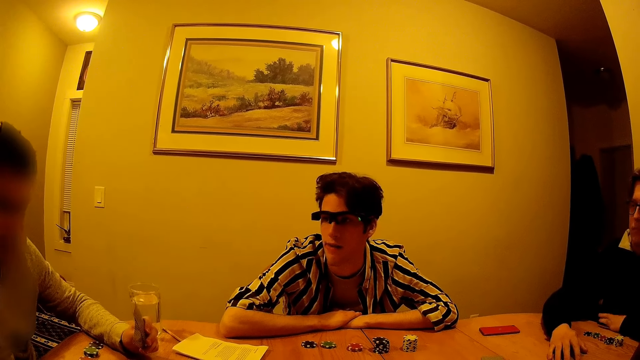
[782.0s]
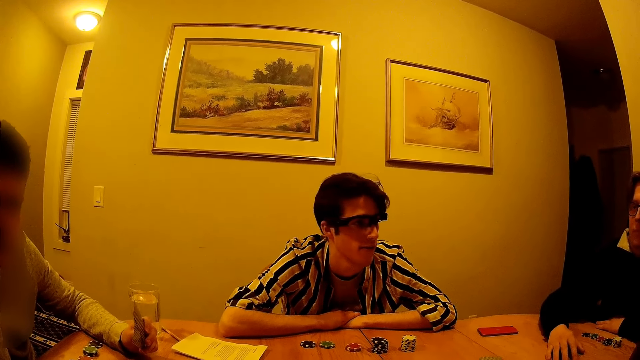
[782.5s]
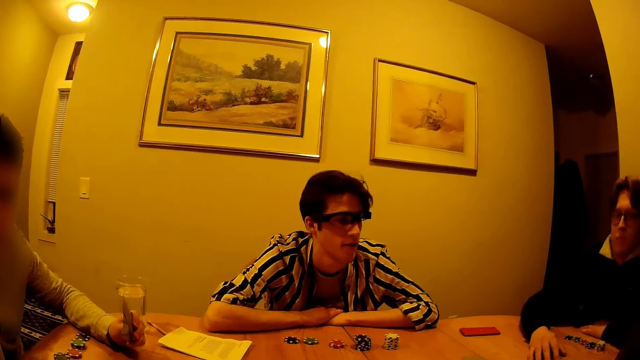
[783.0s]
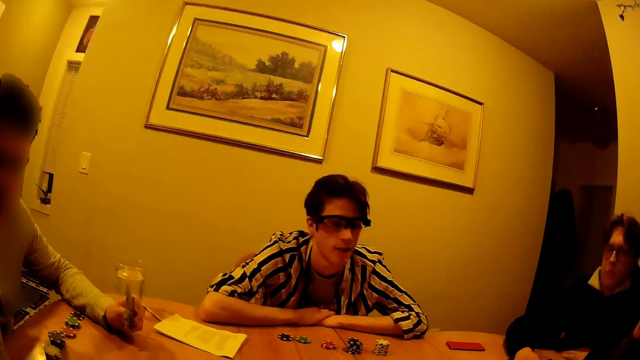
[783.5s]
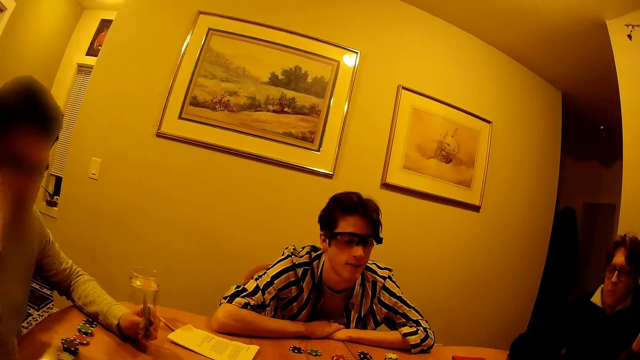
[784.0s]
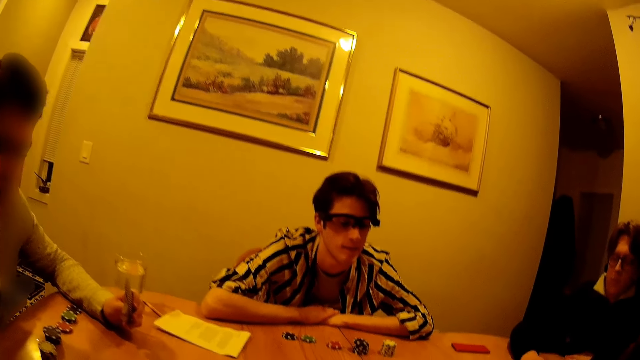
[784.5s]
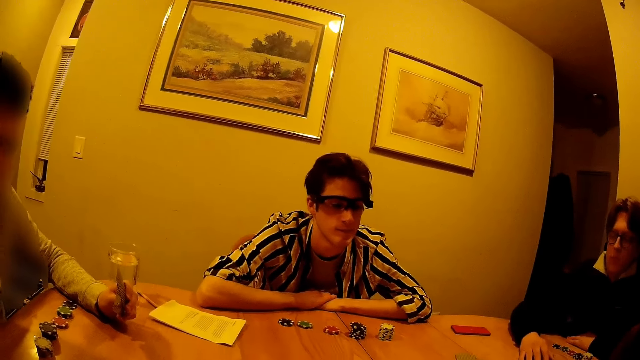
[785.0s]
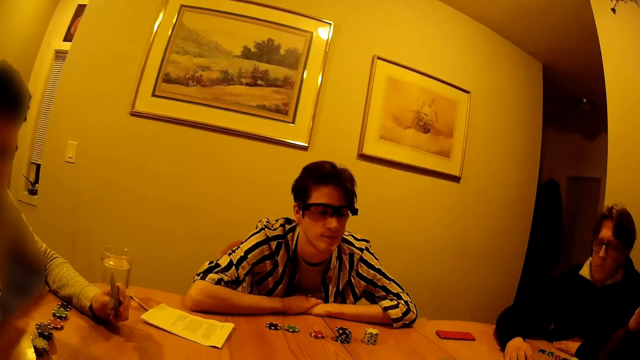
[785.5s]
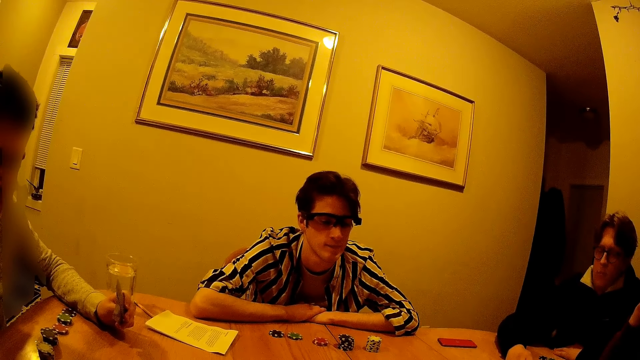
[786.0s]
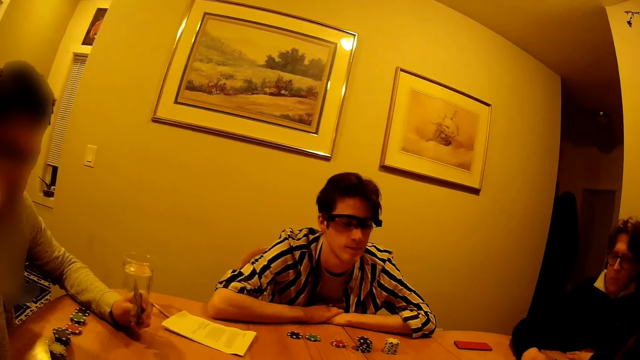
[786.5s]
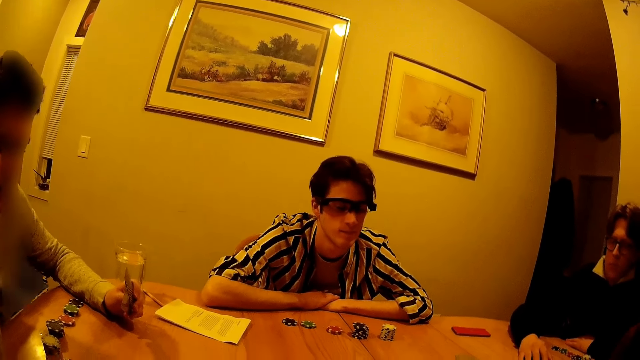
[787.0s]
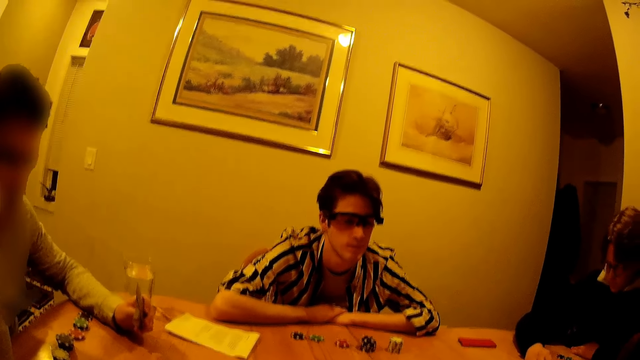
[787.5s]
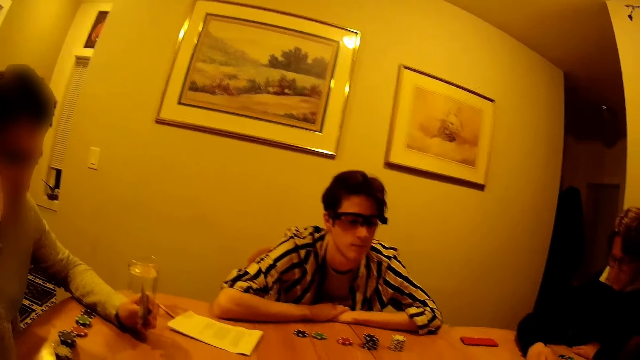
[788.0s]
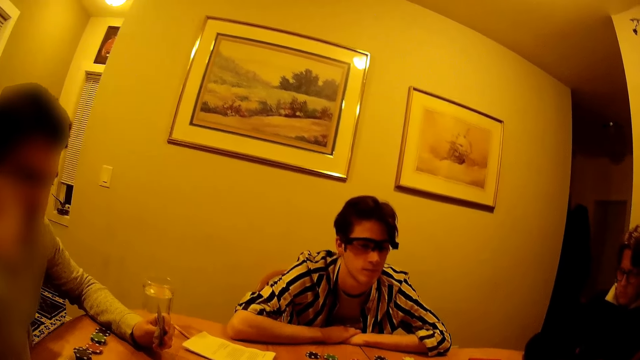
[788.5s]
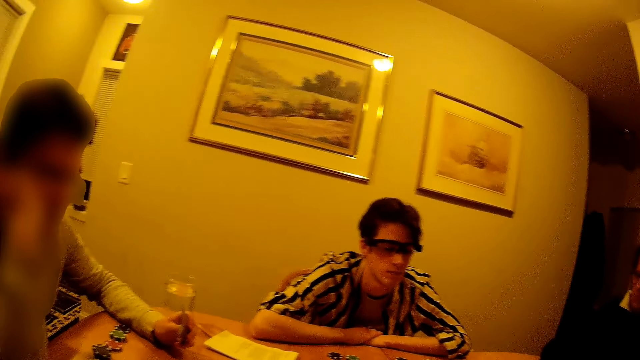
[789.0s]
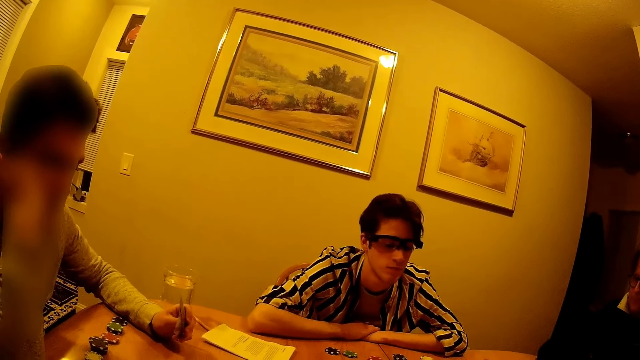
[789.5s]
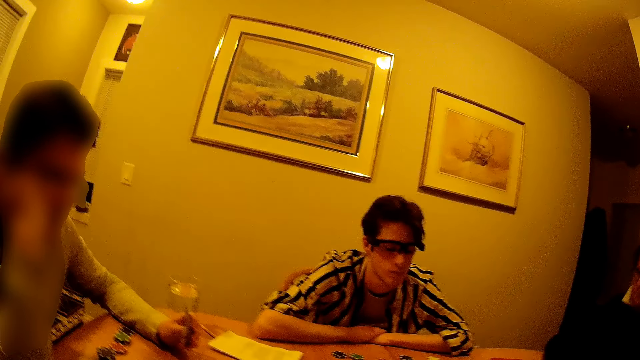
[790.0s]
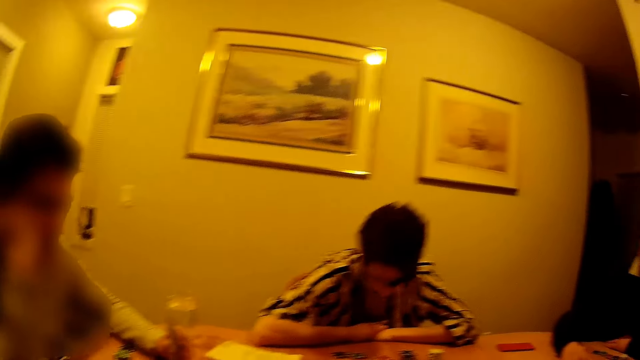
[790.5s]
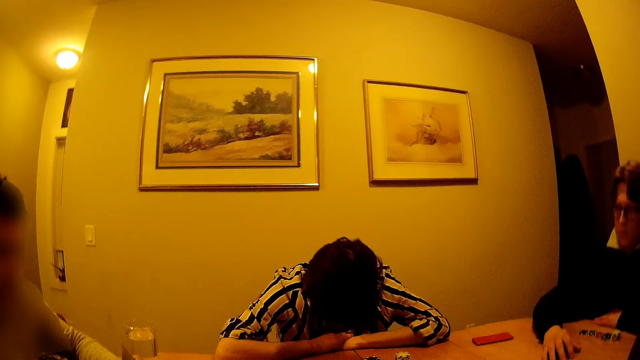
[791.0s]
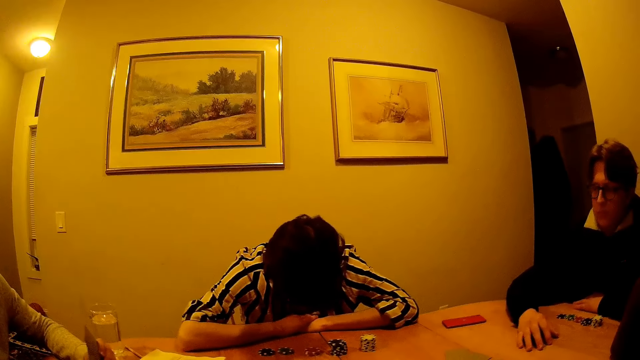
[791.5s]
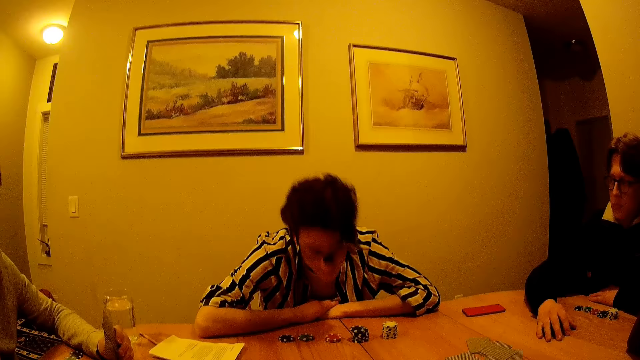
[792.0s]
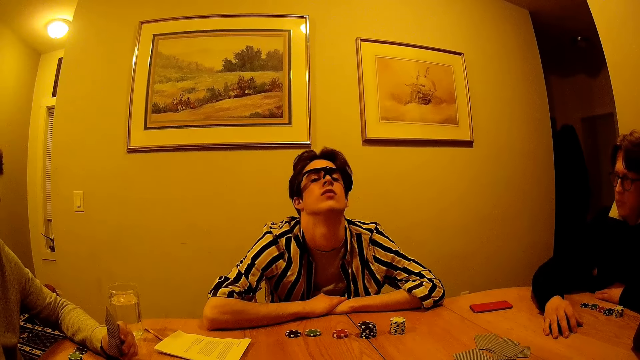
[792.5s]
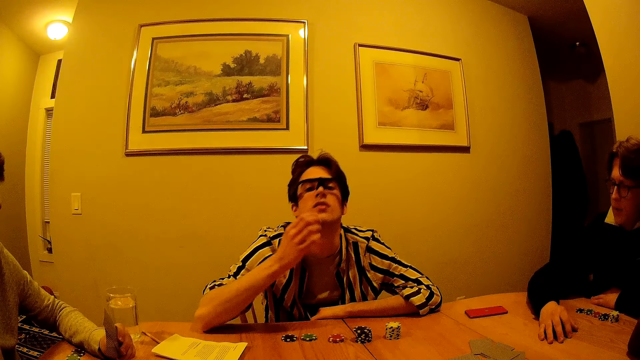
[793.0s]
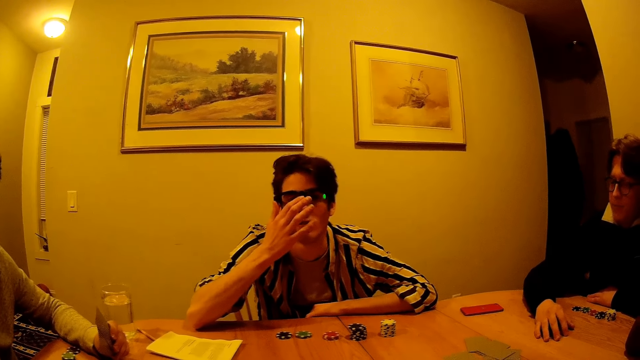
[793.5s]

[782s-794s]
The camera wearer looks on.

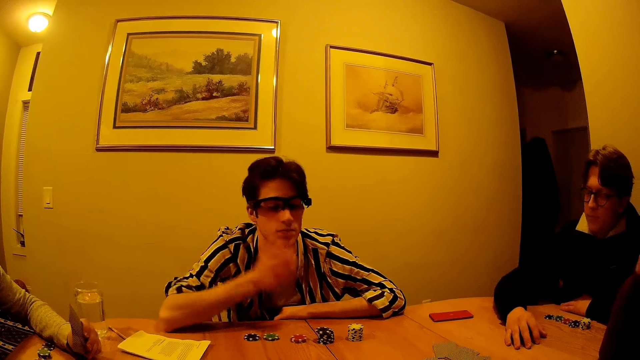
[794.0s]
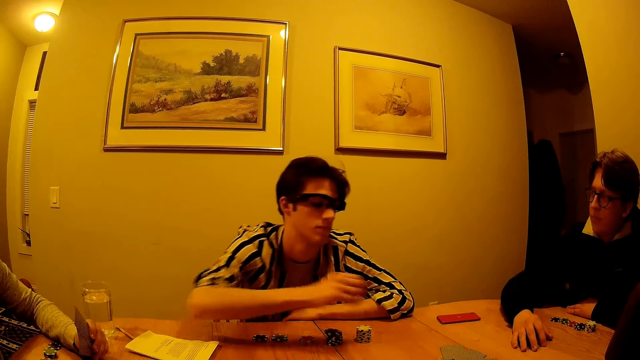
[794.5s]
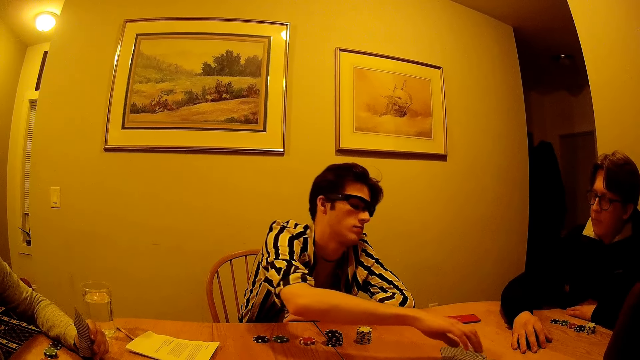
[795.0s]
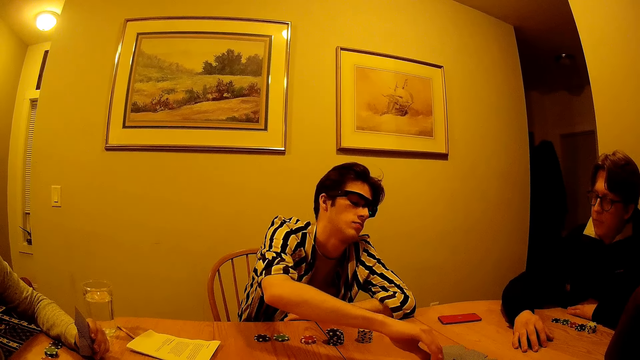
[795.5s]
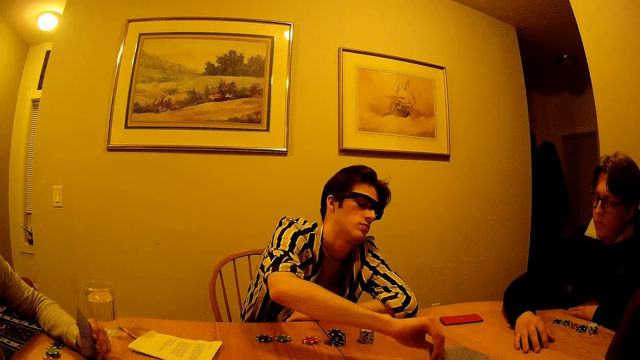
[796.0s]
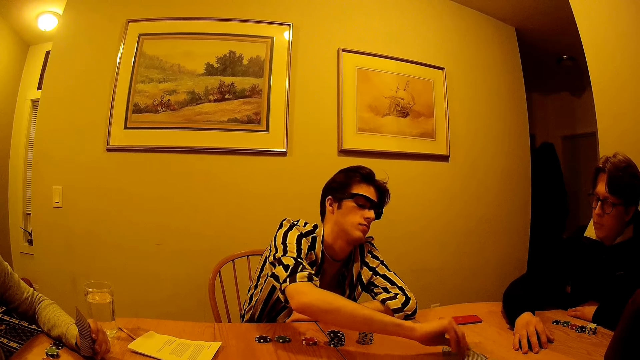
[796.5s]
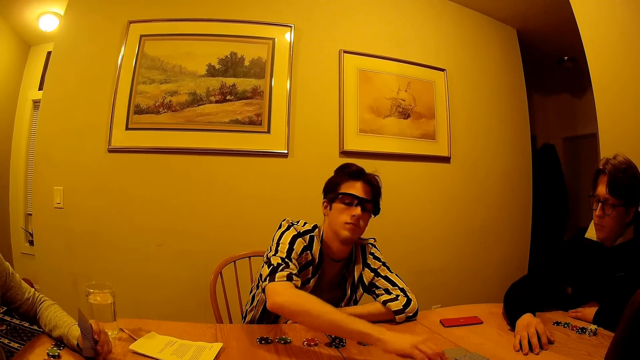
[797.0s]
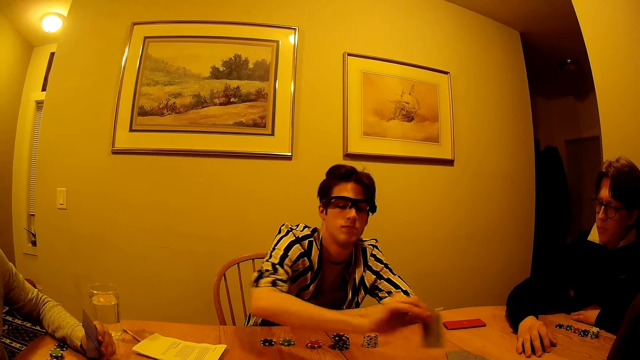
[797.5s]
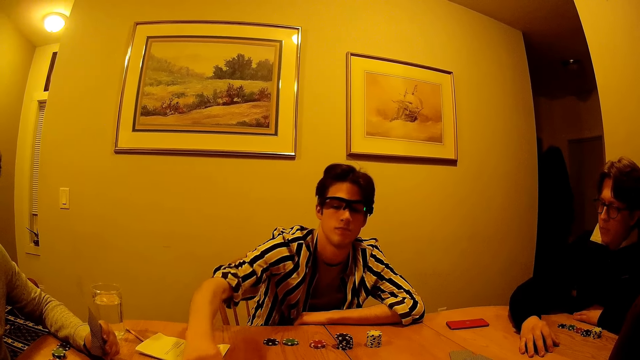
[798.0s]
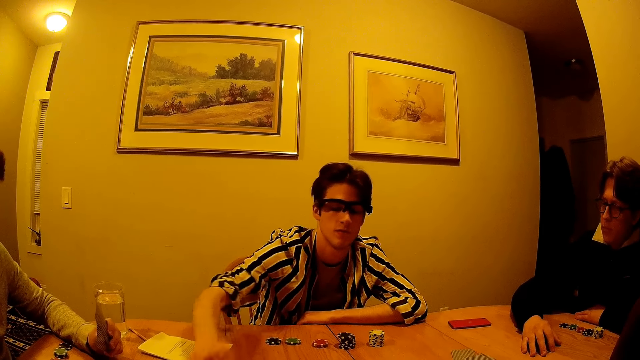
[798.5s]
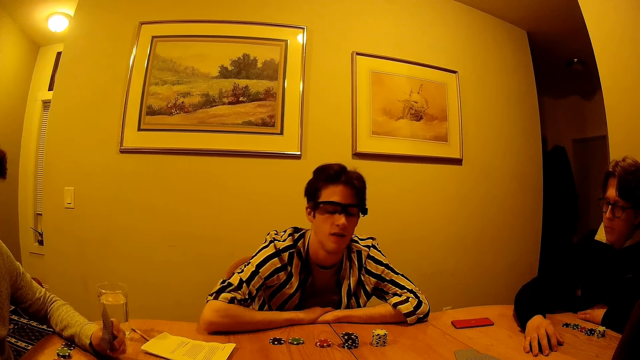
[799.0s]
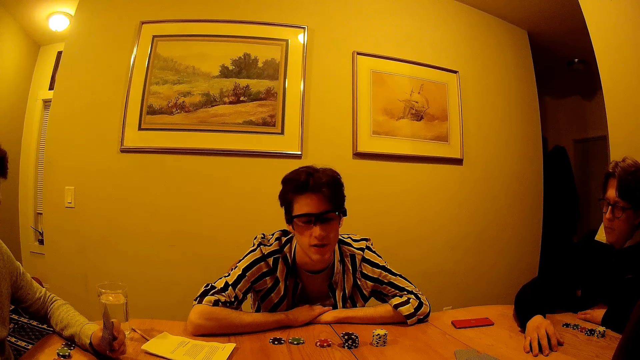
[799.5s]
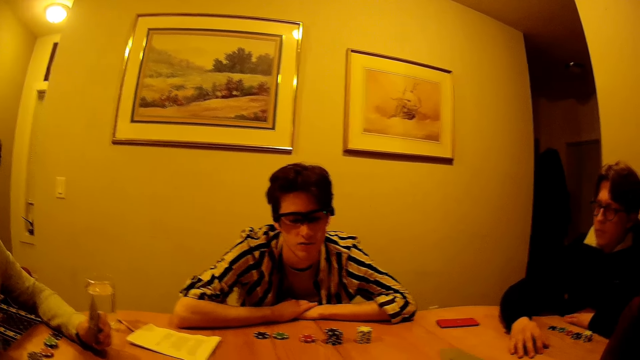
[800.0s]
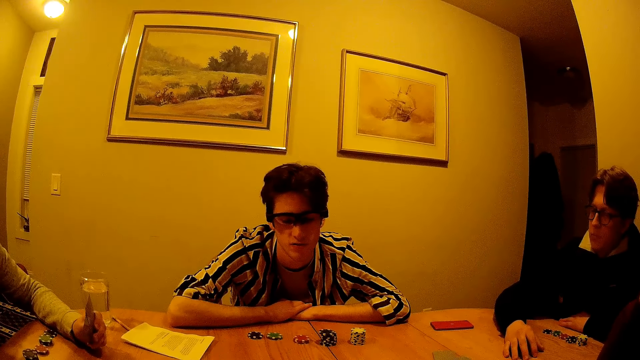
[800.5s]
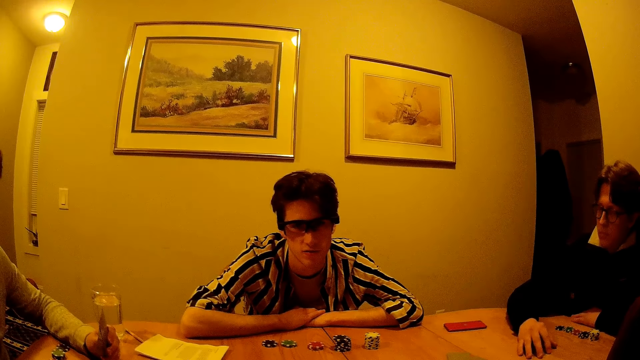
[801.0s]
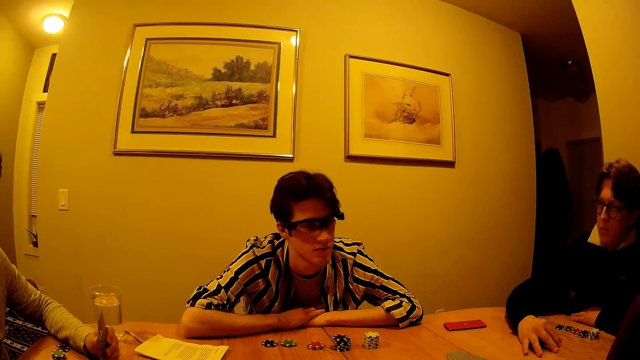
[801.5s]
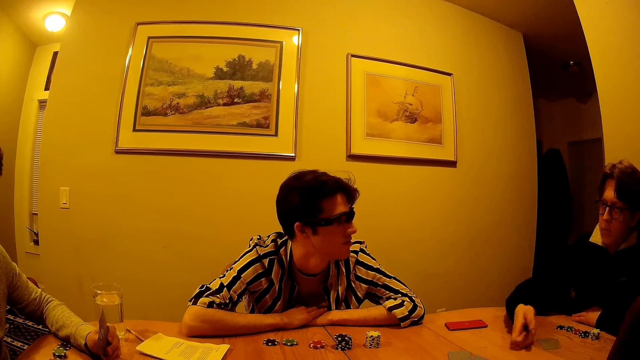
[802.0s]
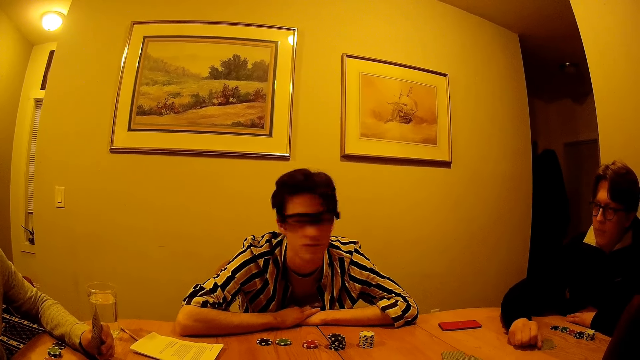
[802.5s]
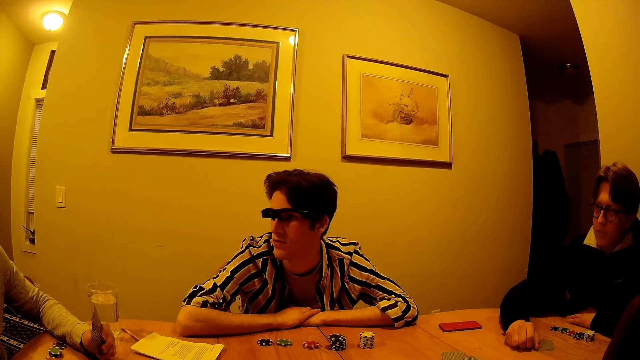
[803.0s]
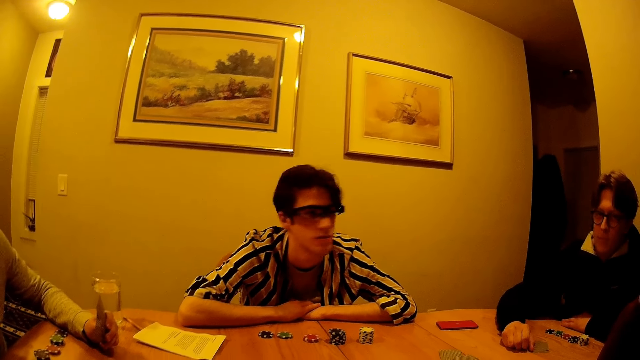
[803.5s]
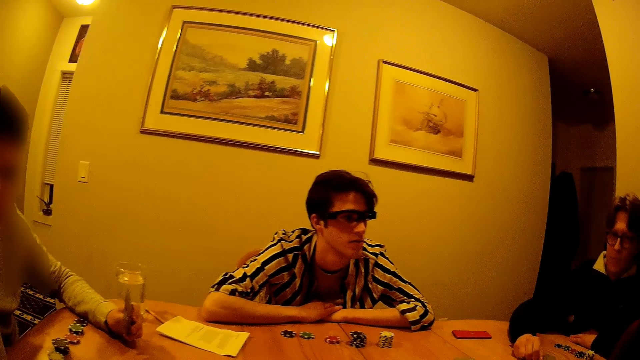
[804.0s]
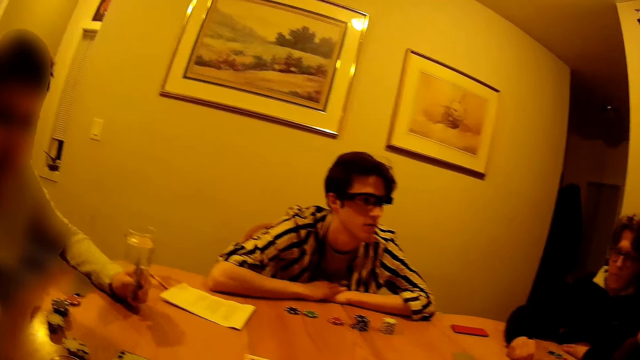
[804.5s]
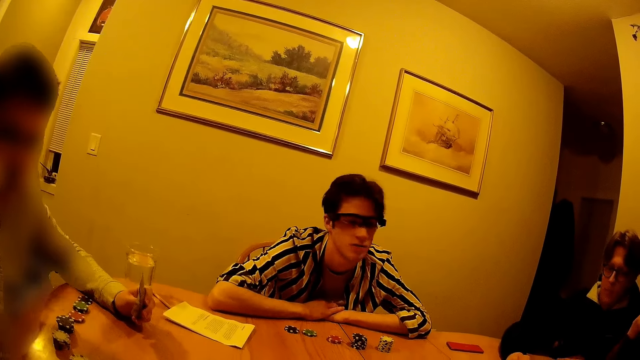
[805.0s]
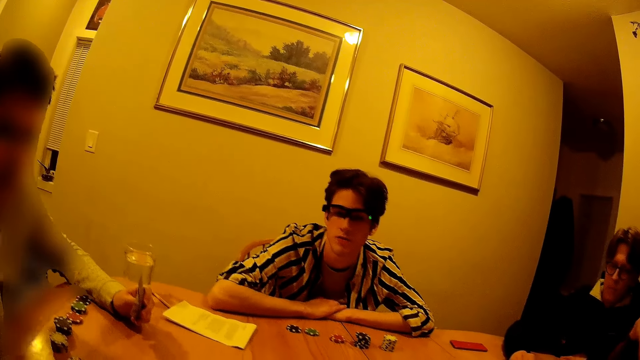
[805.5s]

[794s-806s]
A man holds a card. The man picks the card from the table with his right hand and drops the card on the table with his right hand. The man picks the card from the table with his right hand and drops the card on the table with his right hand. The man moves the card on the table. The man looks around. Another man hits the table with his right hand.
